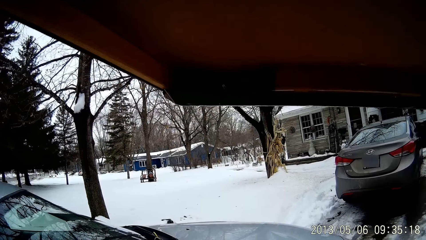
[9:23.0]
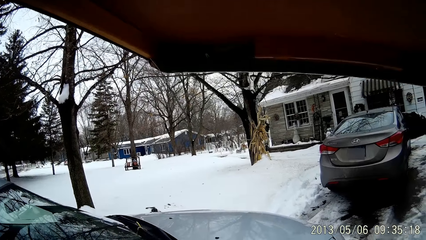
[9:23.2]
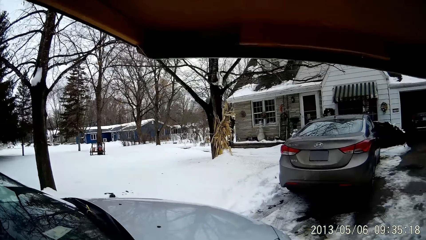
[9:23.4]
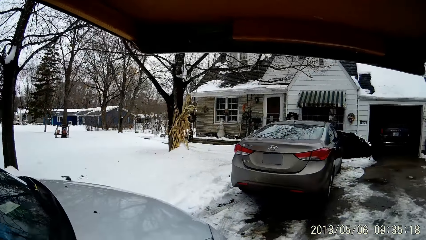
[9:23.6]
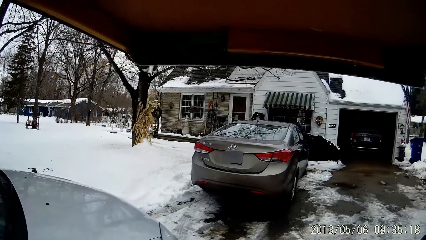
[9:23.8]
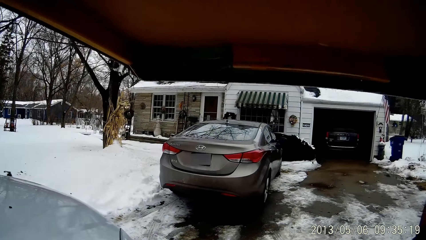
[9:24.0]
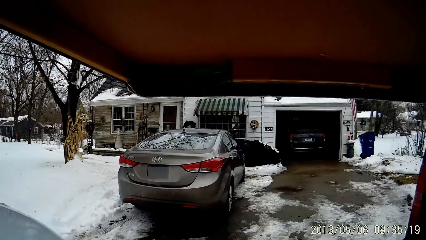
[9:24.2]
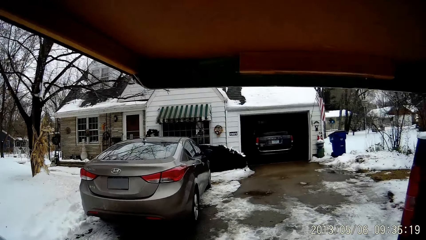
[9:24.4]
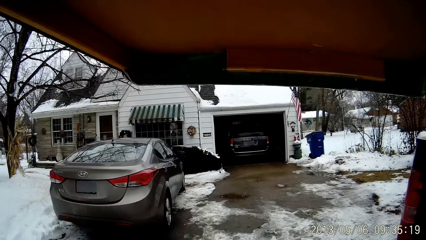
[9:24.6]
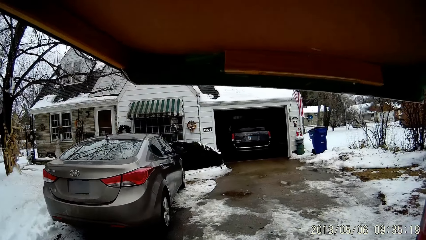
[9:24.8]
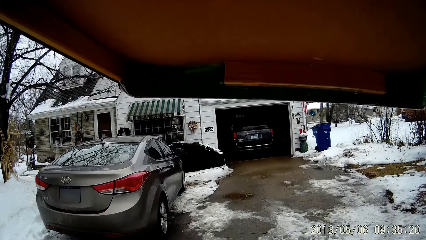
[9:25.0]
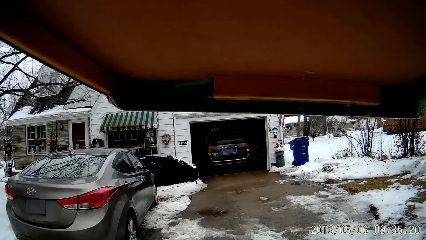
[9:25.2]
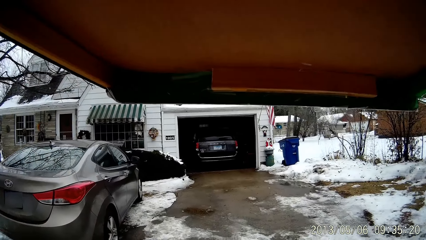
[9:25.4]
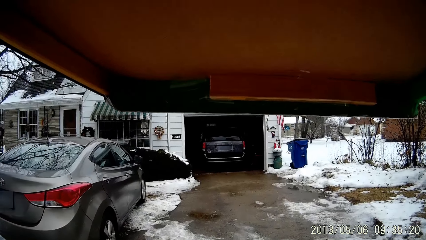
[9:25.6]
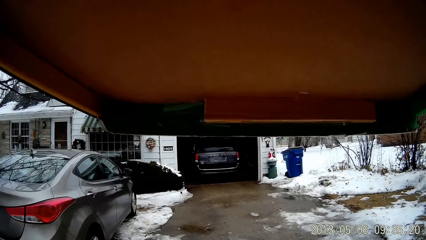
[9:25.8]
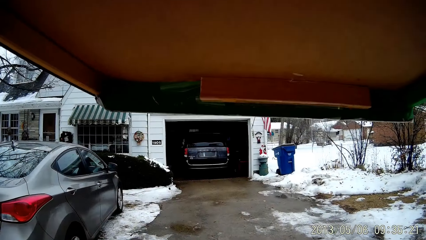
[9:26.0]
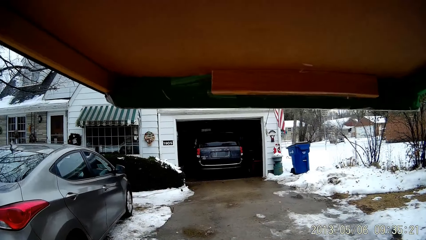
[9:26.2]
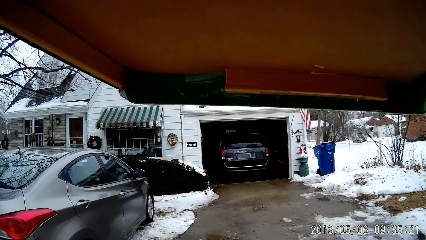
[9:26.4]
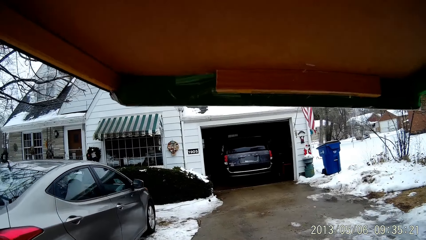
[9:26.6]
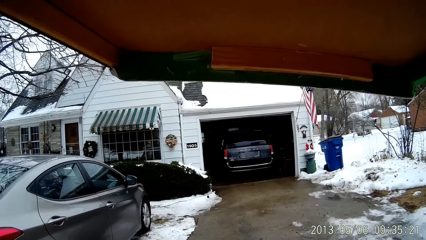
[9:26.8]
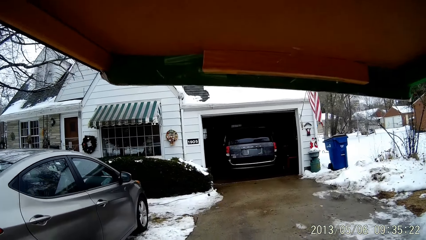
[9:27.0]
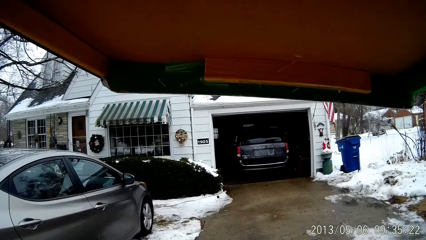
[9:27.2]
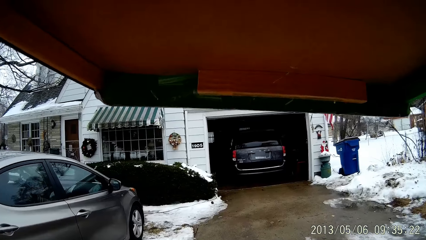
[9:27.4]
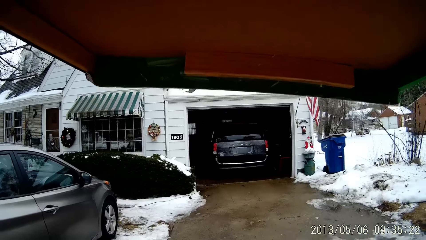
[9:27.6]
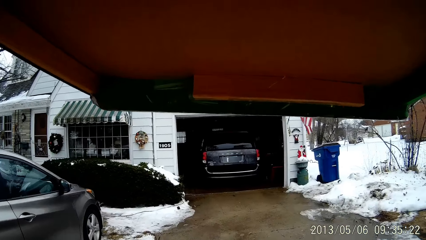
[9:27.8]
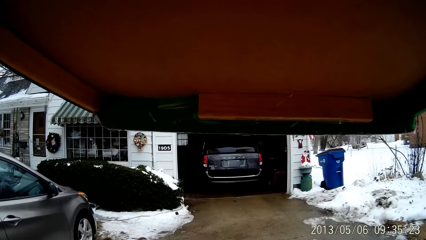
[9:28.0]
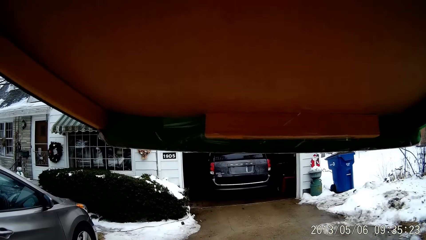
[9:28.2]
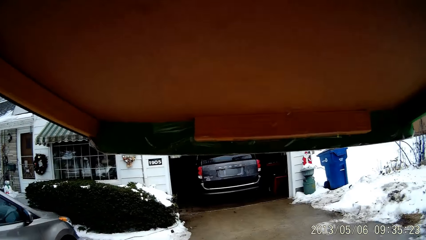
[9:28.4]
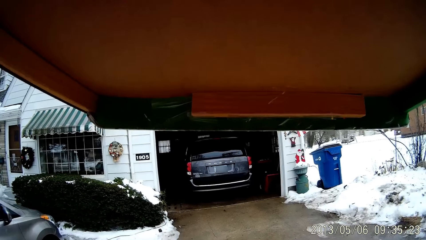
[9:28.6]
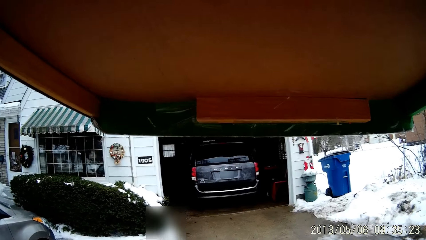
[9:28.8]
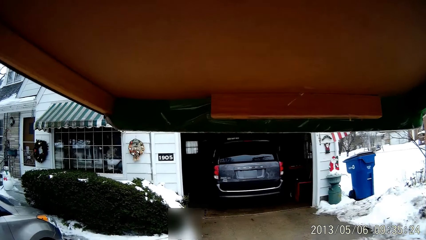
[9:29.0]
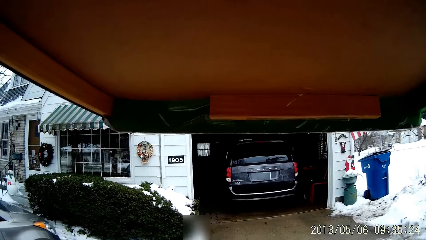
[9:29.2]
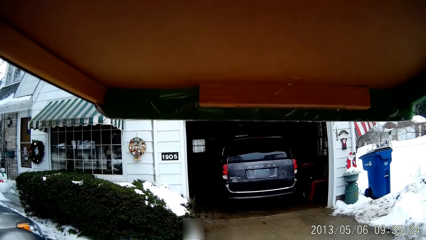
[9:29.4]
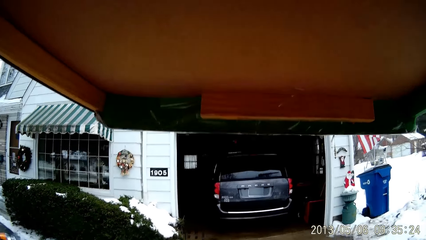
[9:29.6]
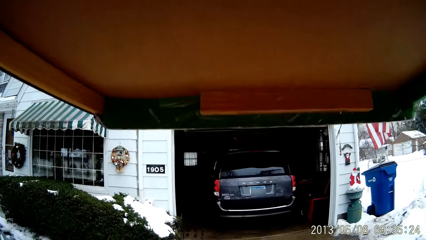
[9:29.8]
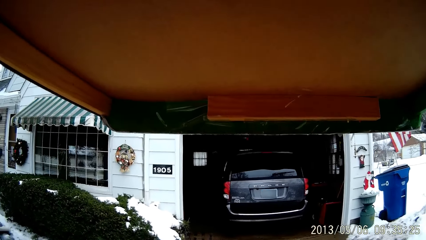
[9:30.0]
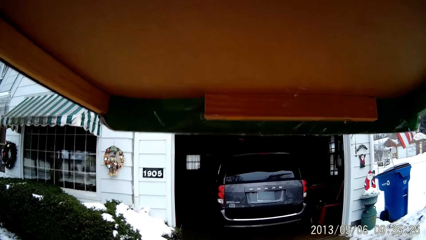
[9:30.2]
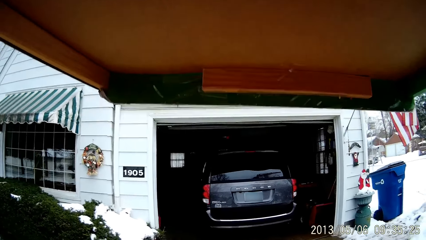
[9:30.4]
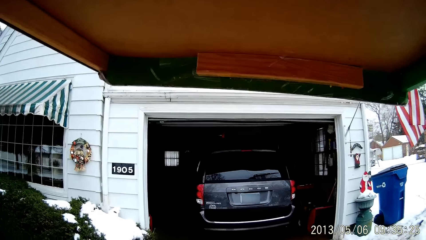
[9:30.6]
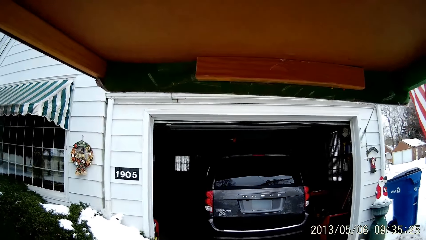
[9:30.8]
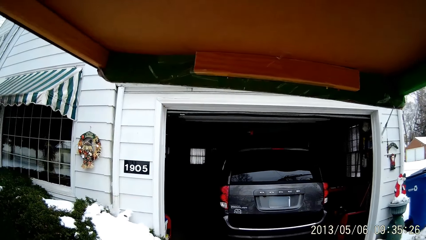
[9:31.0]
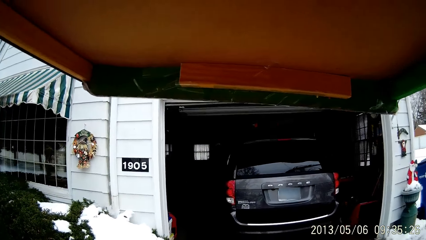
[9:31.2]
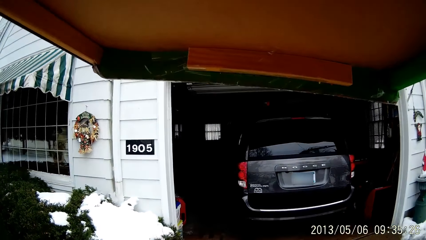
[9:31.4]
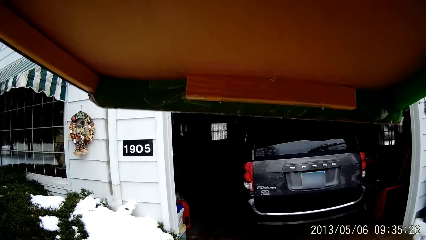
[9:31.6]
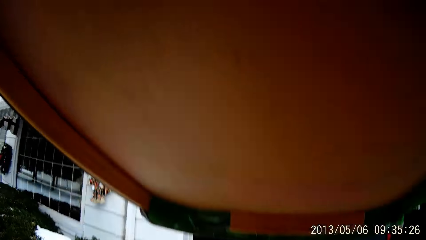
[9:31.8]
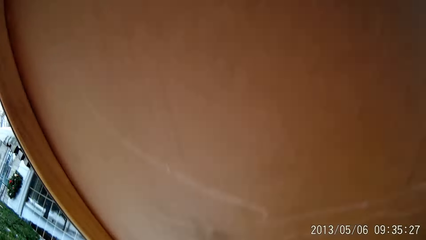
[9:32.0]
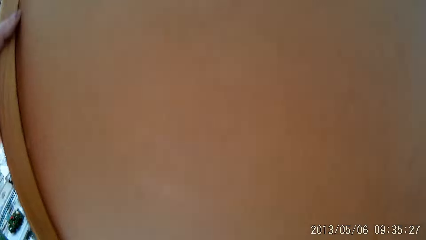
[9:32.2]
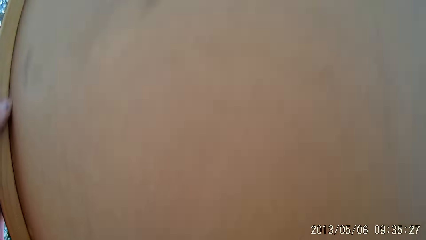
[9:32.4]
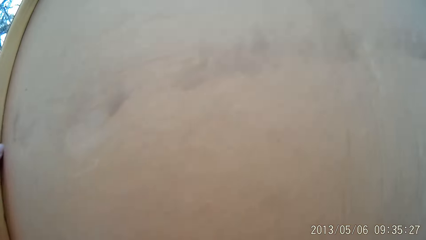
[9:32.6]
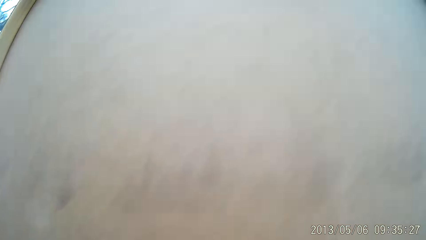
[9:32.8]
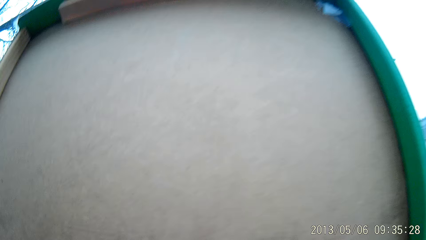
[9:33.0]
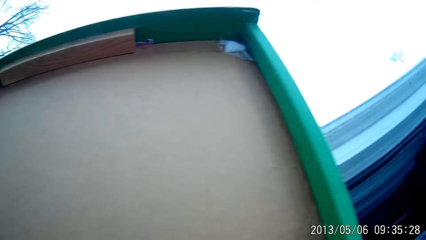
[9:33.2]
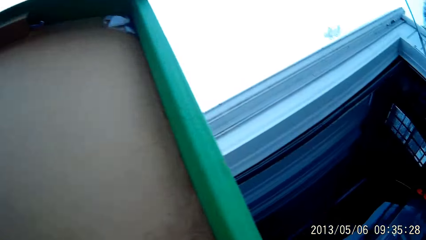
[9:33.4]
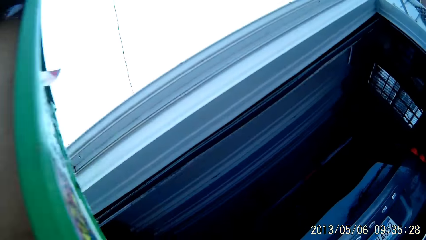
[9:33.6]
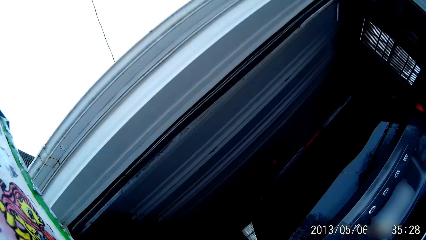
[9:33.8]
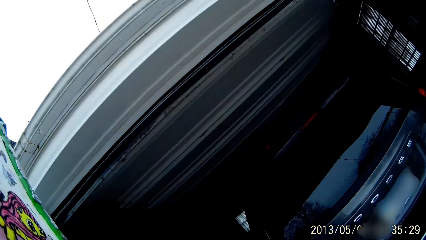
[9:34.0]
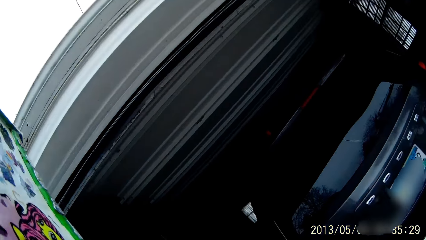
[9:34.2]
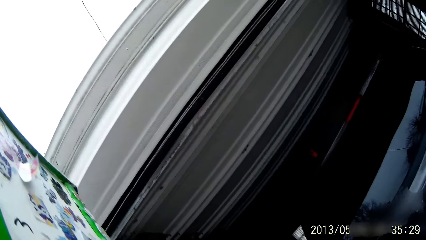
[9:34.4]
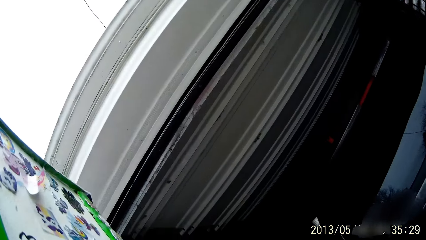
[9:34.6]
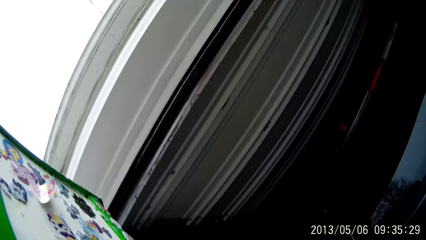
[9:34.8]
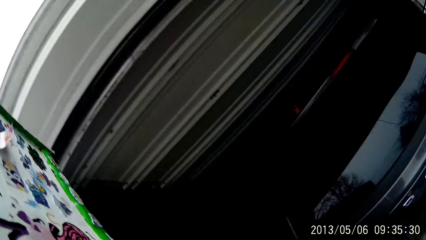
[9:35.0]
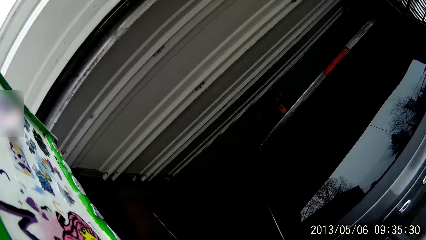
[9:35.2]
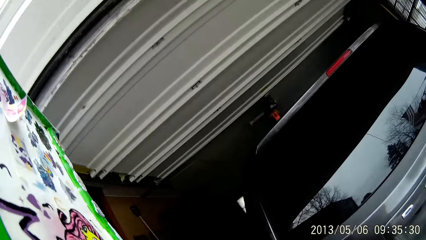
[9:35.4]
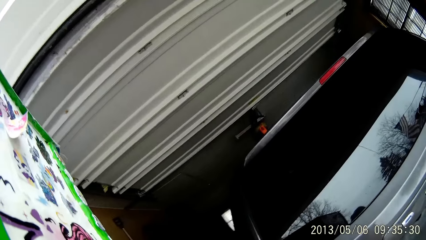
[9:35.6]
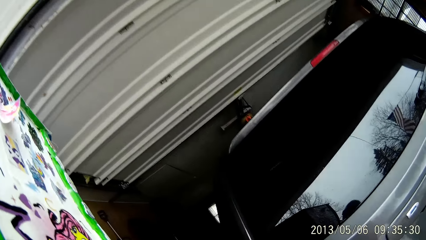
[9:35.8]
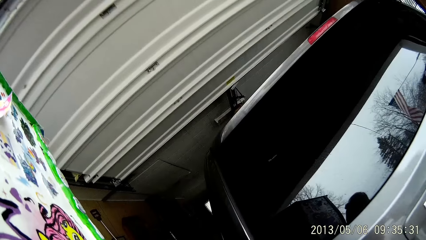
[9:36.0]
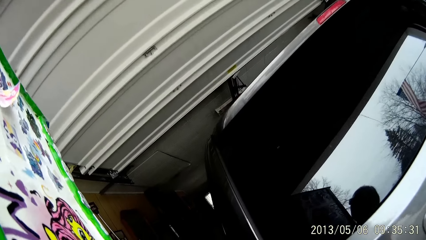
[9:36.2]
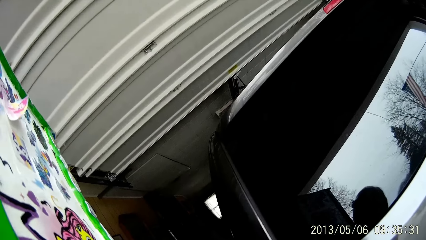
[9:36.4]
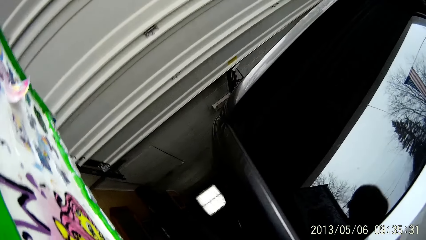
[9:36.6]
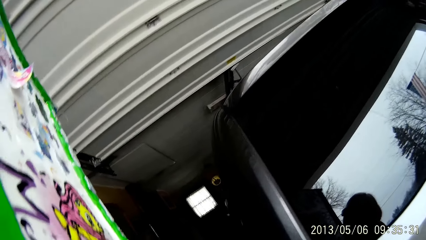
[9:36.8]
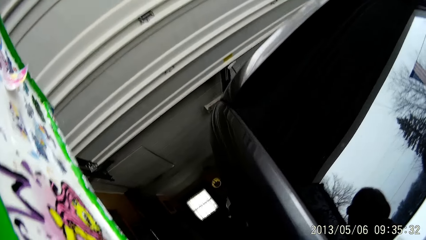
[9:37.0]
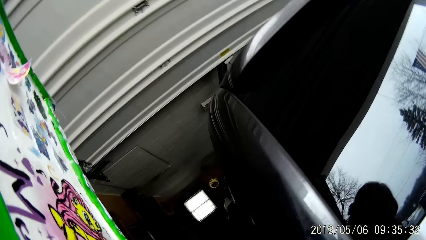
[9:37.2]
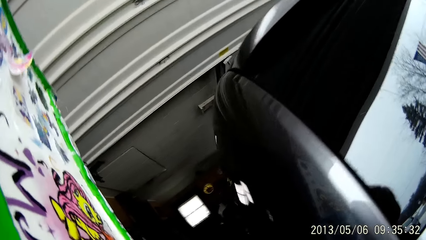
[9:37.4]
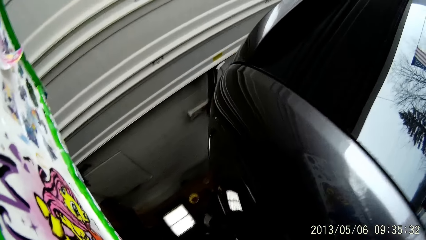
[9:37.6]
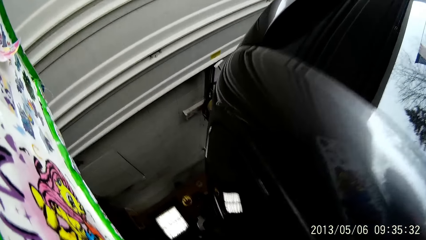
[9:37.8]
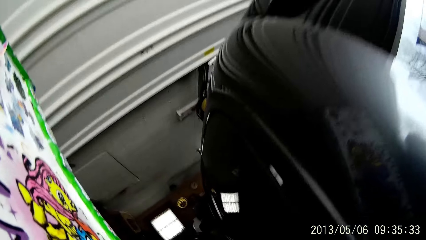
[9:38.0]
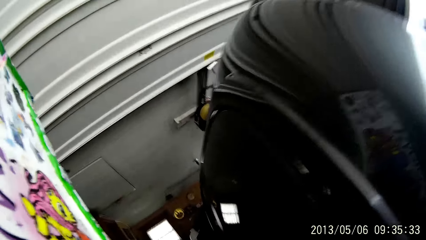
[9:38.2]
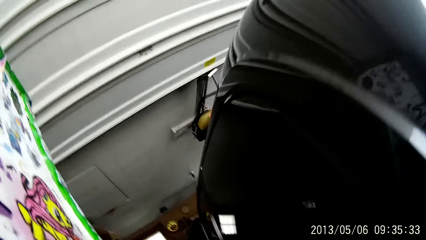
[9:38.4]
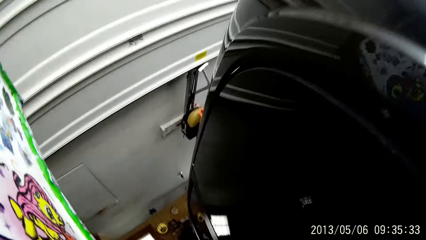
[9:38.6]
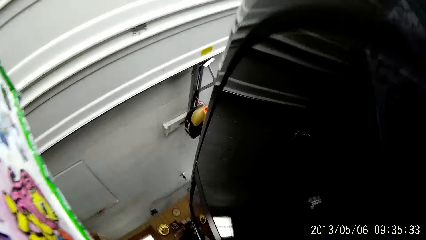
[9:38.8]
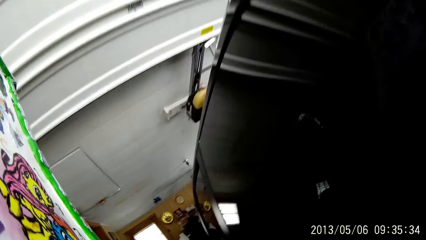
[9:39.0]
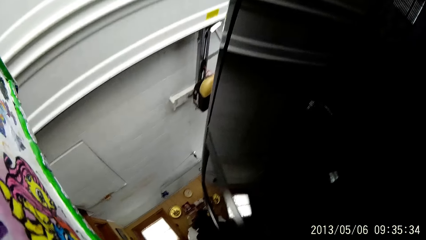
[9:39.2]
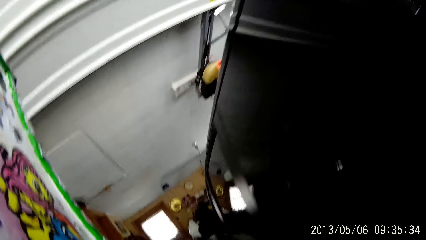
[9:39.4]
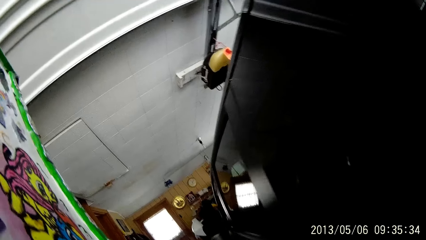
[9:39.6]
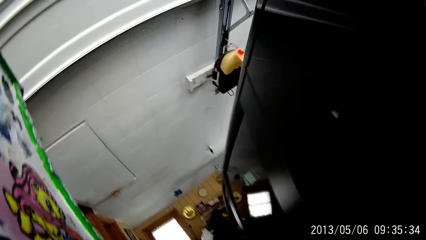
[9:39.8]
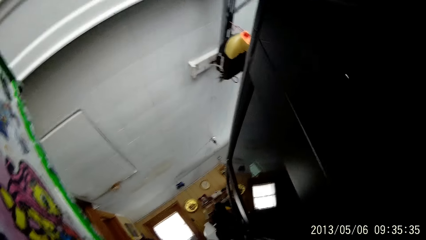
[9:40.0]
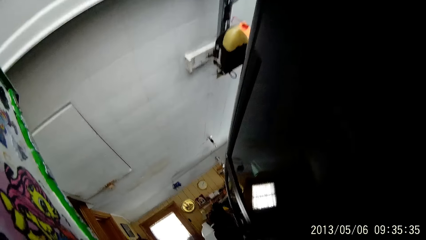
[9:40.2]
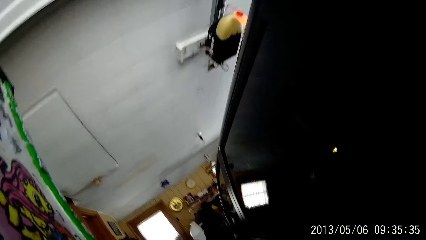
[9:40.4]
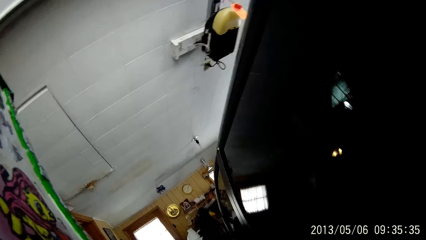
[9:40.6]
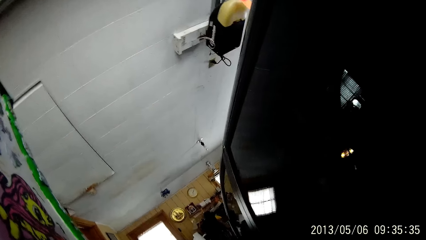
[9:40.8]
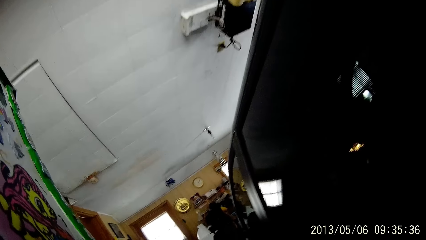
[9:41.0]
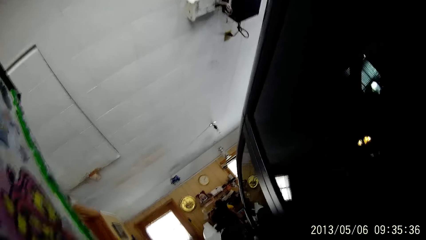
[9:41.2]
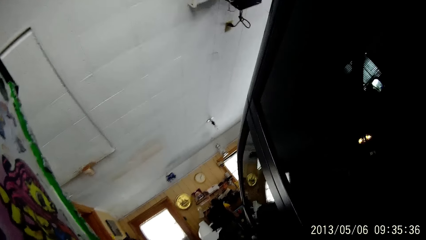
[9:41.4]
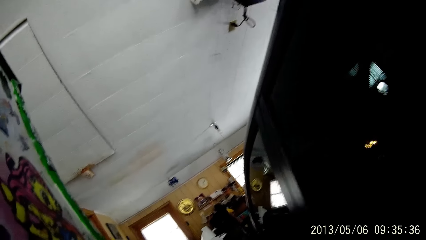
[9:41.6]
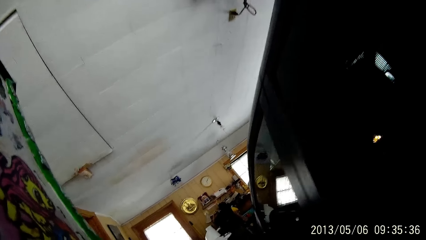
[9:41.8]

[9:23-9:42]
The camera wearer walks towards the house. They walk into a garage.
